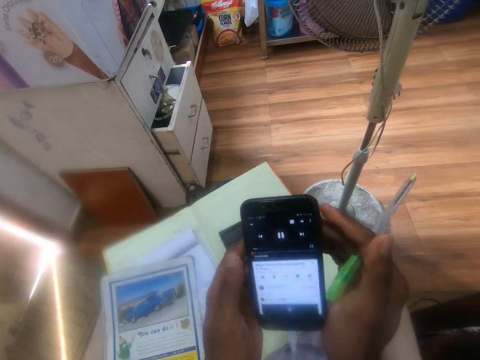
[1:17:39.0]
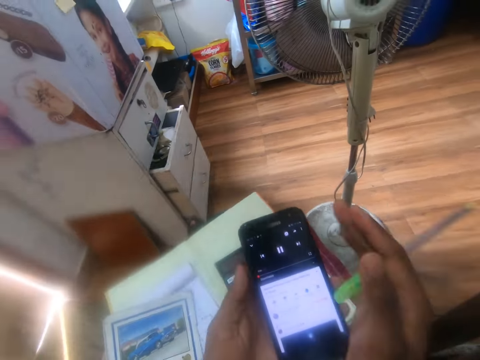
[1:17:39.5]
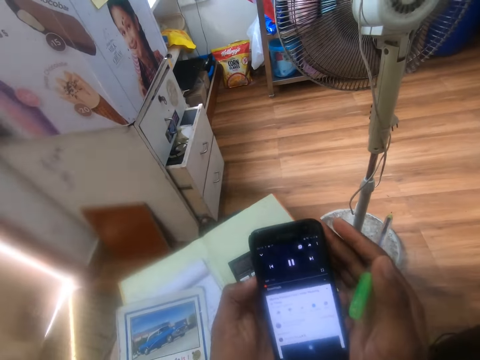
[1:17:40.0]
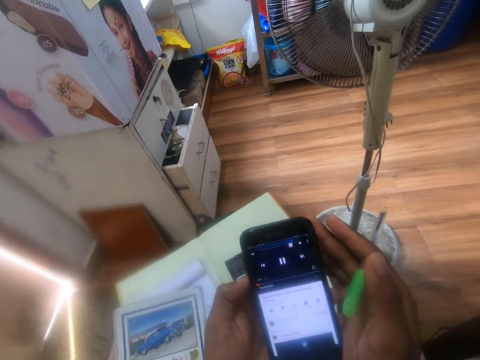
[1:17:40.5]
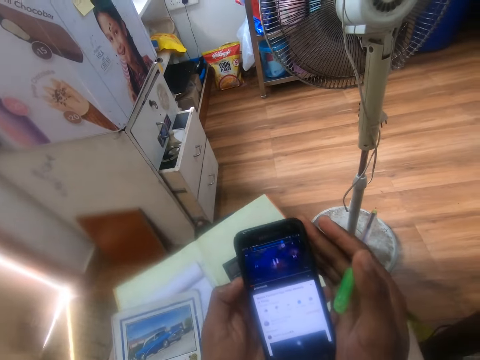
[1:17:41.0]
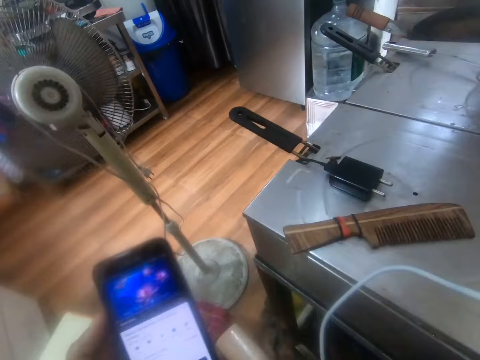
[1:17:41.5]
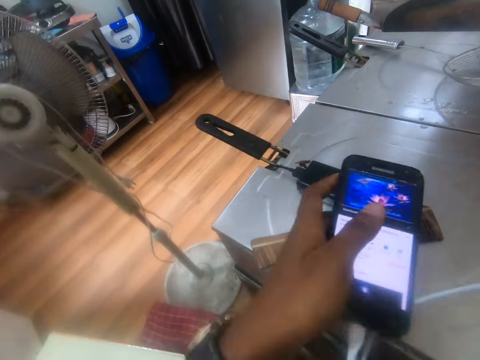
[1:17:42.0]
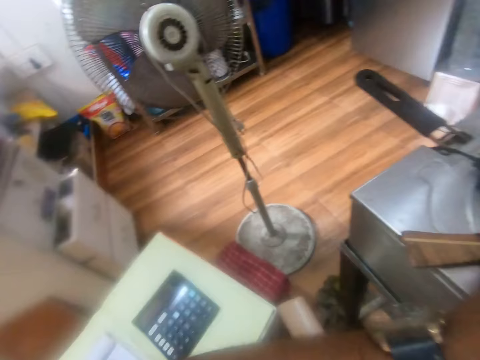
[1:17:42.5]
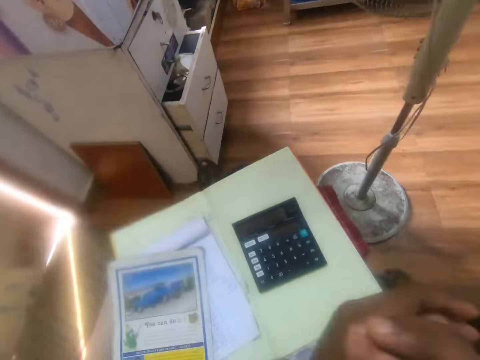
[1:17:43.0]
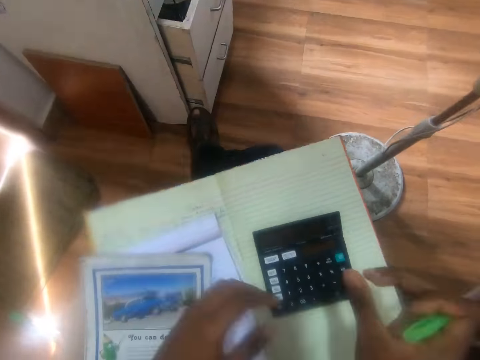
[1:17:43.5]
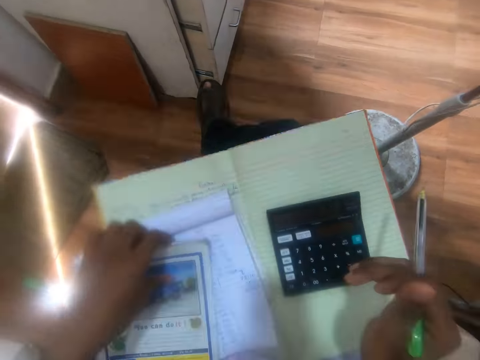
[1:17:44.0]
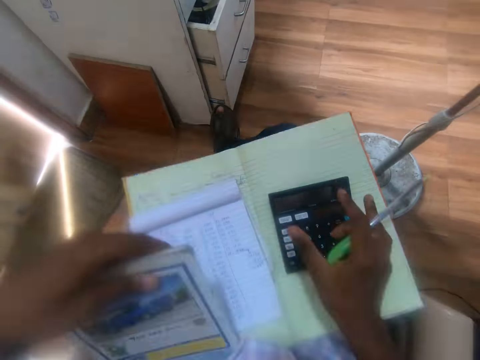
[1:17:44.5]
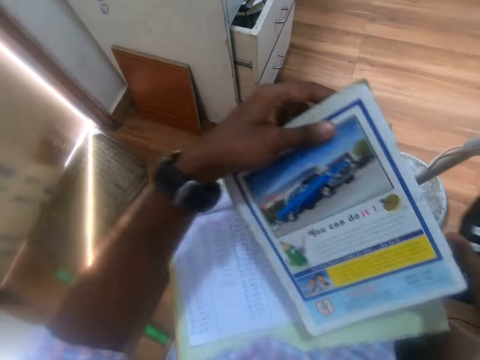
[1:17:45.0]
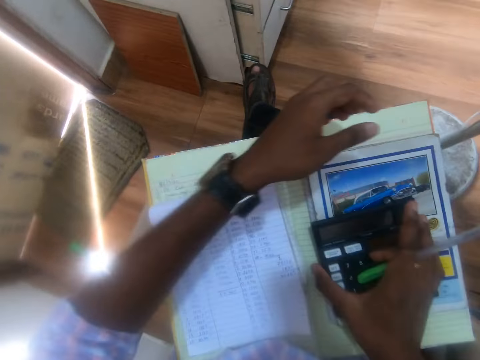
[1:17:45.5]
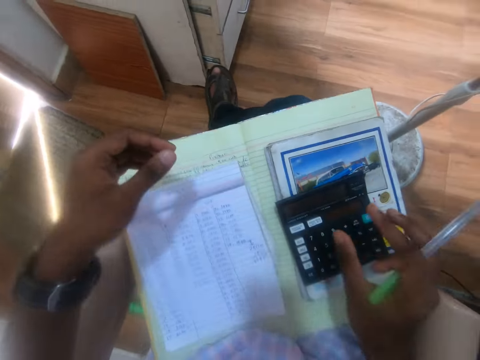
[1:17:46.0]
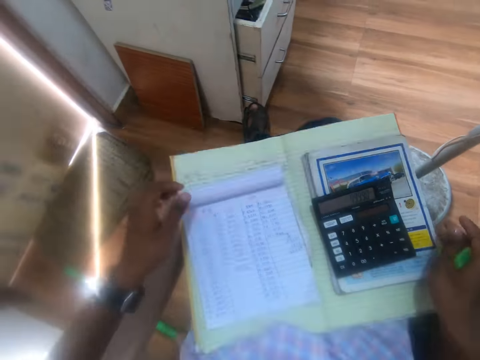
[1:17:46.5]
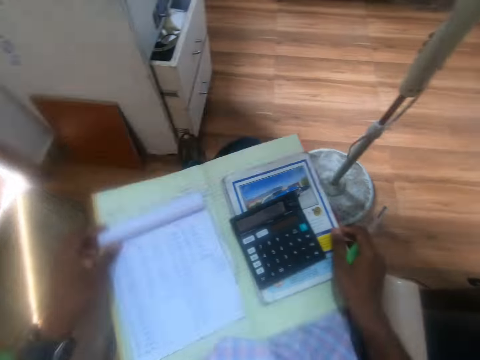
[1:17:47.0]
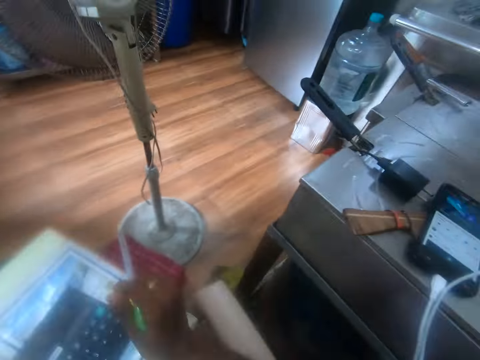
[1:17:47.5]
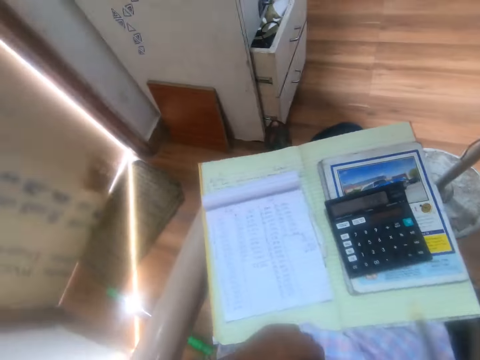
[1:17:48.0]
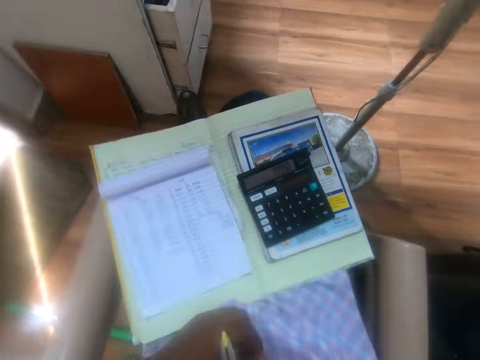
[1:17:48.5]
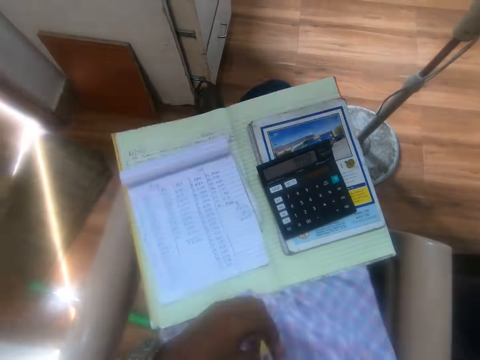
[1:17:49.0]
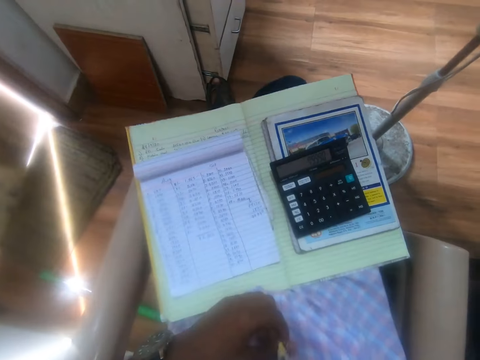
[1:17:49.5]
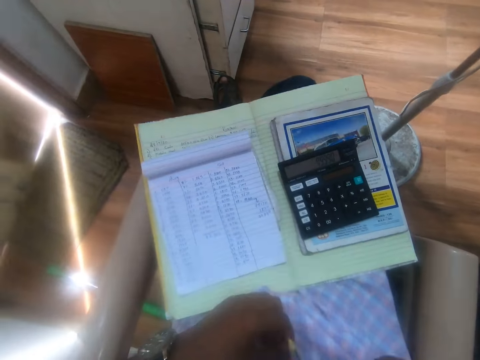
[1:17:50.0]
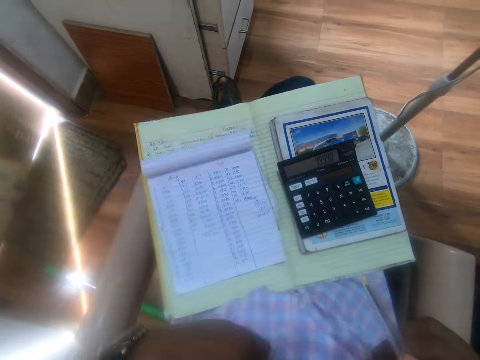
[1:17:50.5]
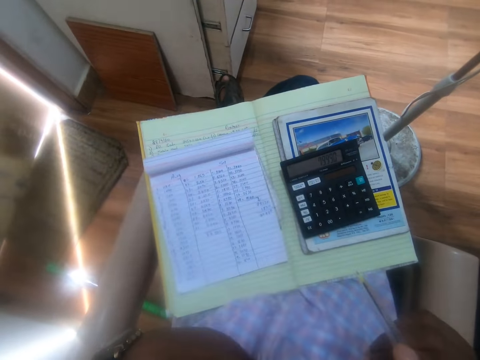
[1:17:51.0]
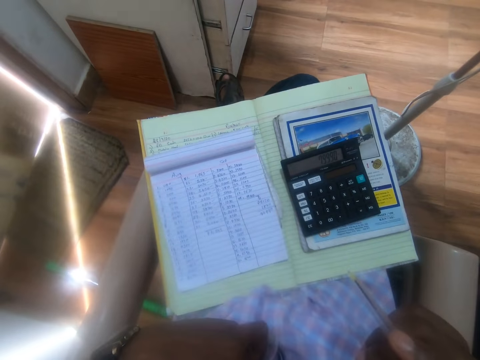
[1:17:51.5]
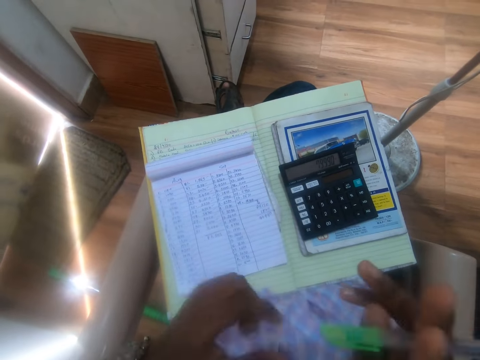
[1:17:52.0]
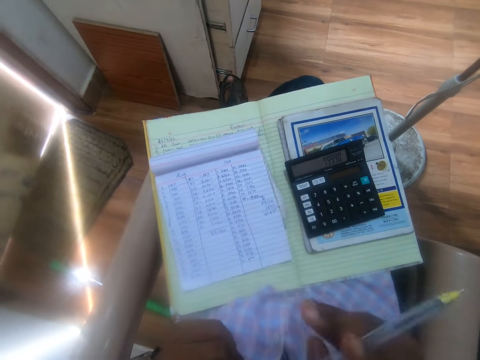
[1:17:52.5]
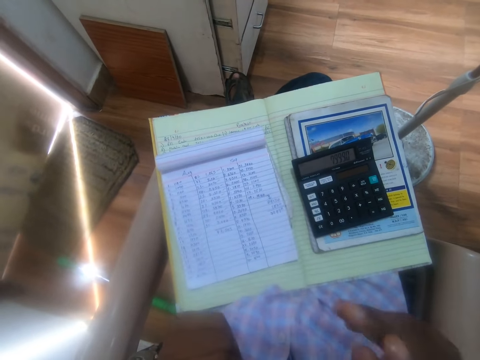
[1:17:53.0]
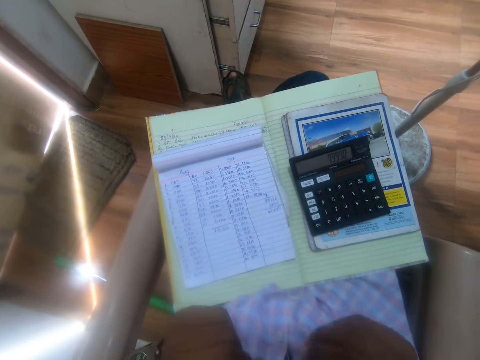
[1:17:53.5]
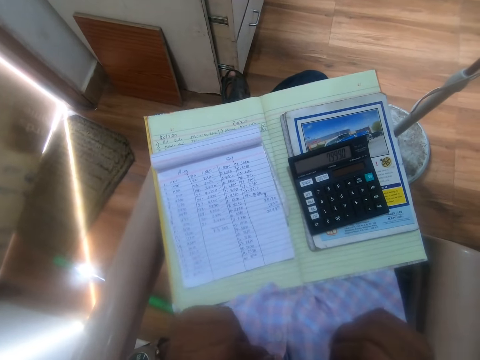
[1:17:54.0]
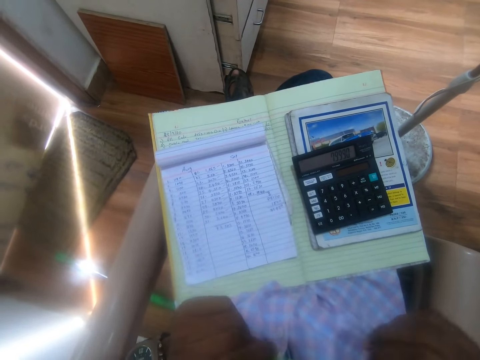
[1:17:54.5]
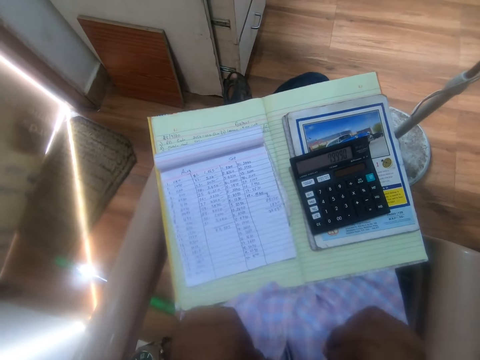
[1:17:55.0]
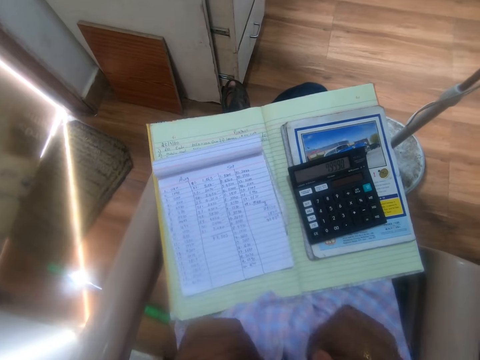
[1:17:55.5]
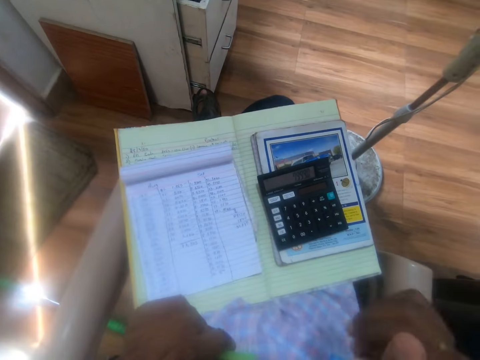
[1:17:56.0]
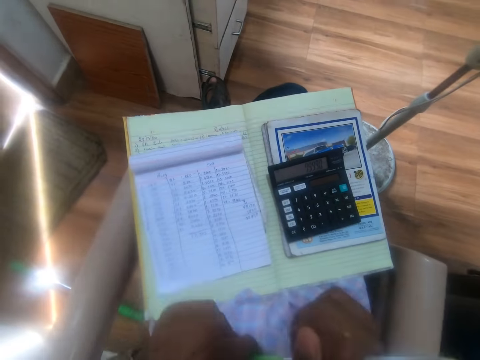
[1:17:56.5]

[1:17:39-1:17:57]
The camera wearer places the phone on the deep fryer with his left hand. He picks the book from the book on his legs with his left hand. He picks the calculator from the book on his legs with his right hand. He places the book in his left hand on the book on his legs. He places the calculator on the book with his right hand. He places his right hand on the book on his legs. He holds the book with his left hand. He places his left hand on his legs. He scratches his body with his left hand. He plays with the pen in his hands.

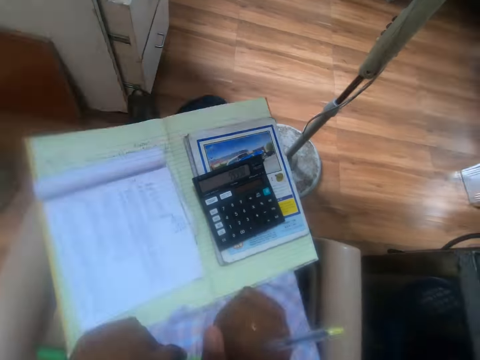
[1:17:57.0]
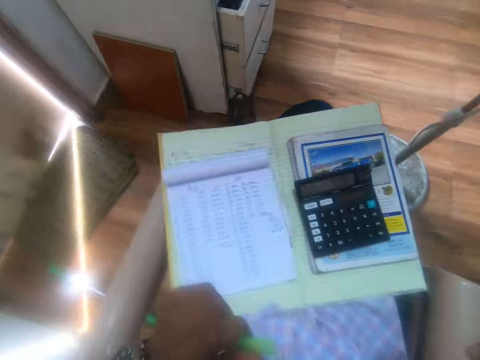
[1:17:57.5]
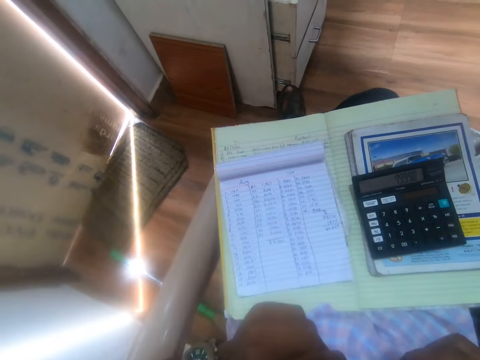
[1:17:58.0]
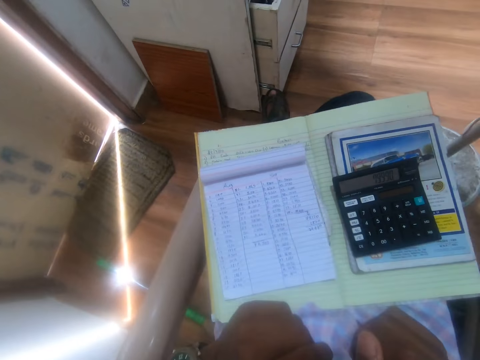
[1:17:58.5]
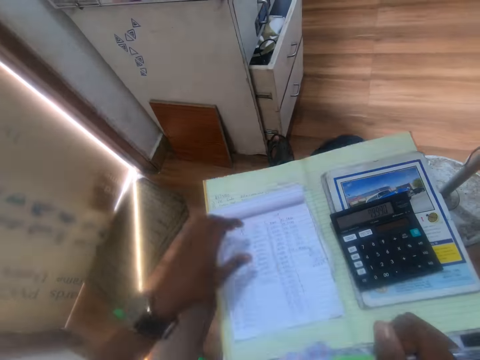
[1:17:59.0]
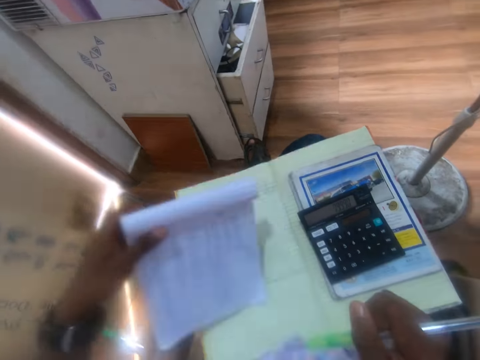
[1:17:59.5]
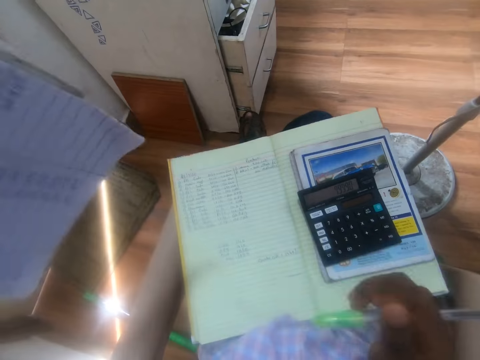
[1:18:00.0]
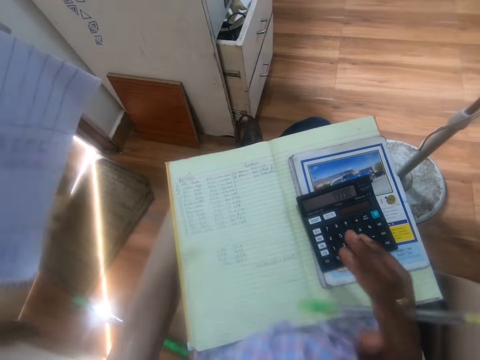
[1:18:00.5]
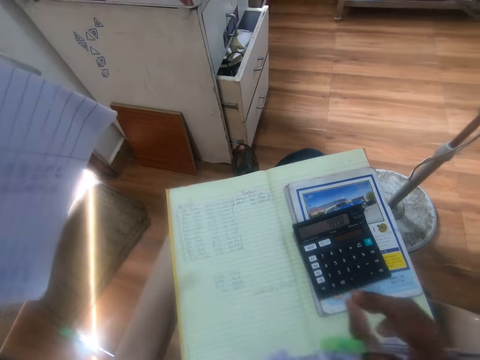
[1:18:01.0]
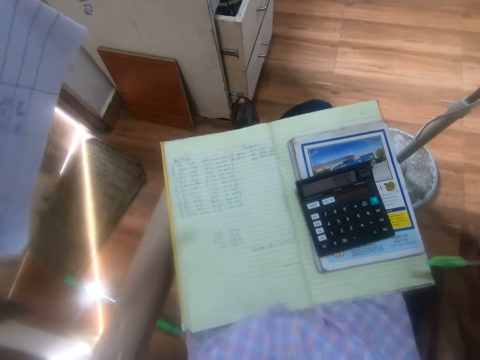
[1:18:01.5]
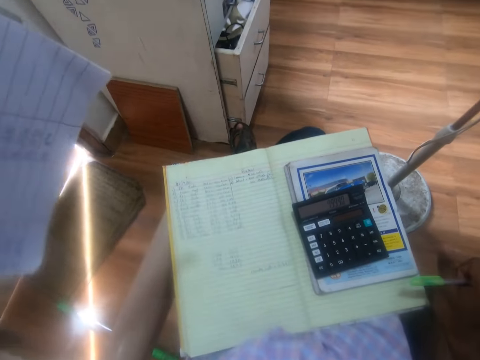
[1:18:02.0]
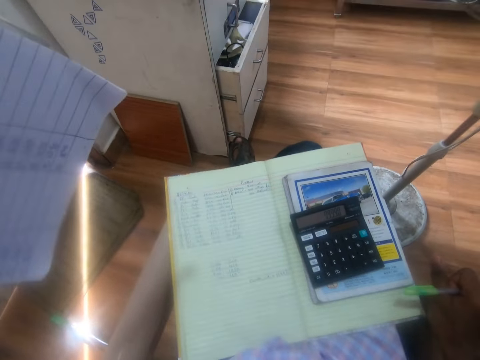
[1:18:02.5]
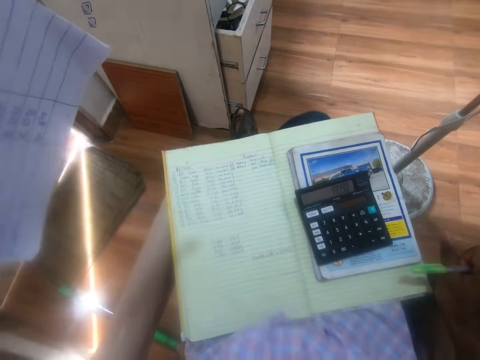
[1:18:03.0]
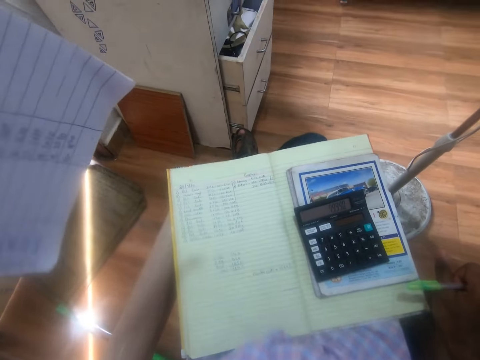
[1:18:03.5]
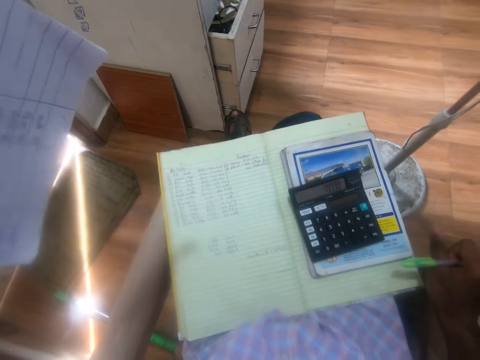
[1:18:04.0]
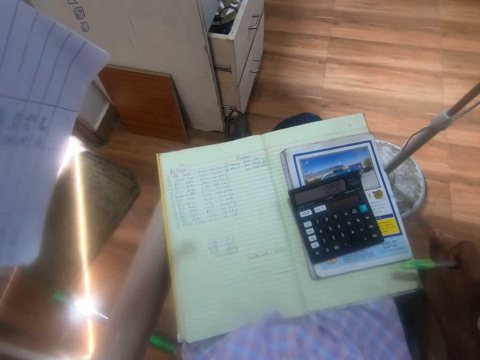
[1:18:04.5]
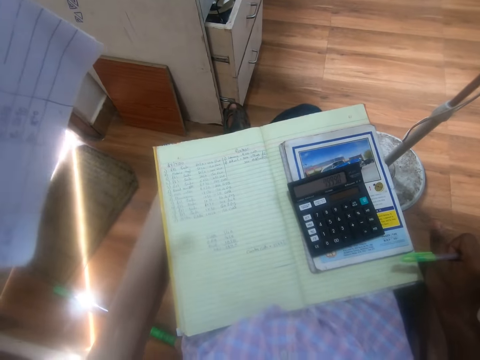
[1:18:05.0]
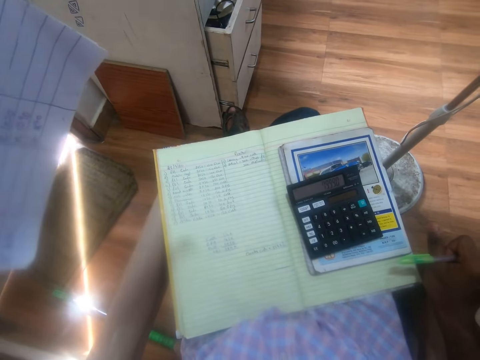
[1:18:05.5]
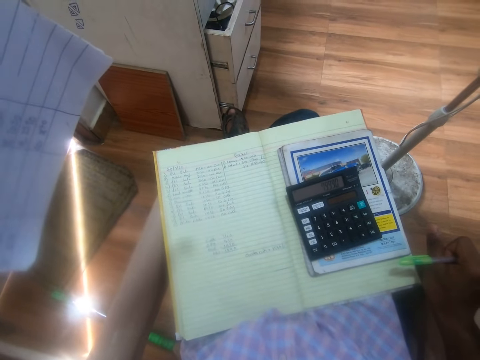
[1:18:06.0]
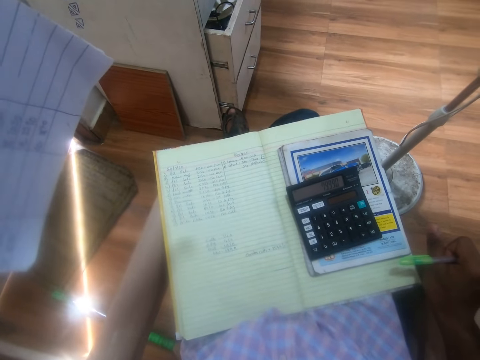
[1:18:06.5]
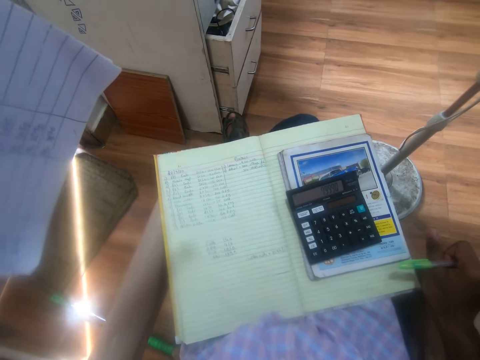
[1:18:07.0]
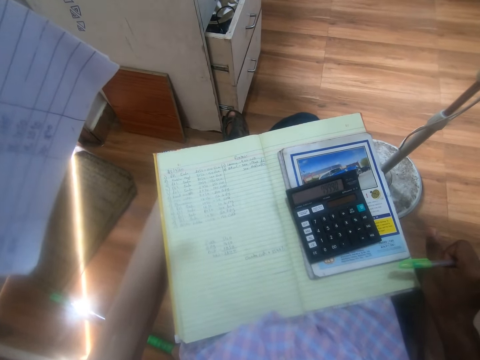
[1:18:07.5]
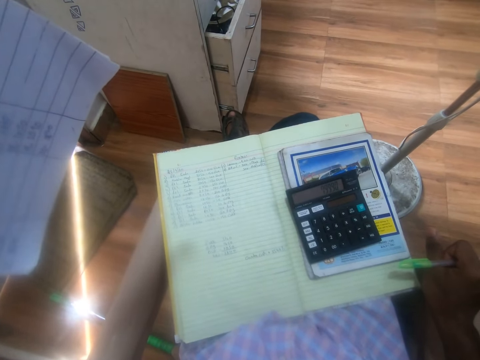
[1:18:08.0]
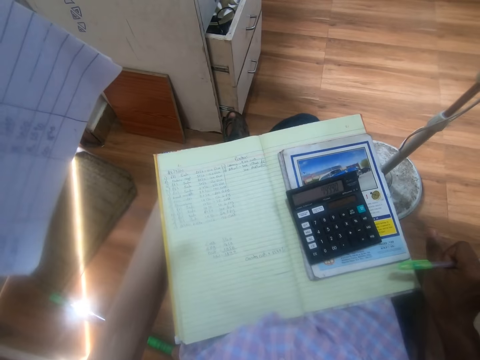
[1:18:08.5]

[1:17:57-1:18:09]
The camera wearer picks the book from the book on his legs with his left hand. He shakes the pen in his right hand. He places his right hand on the handle of the chair.
